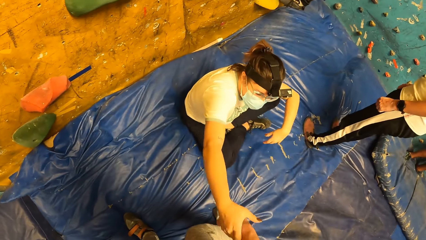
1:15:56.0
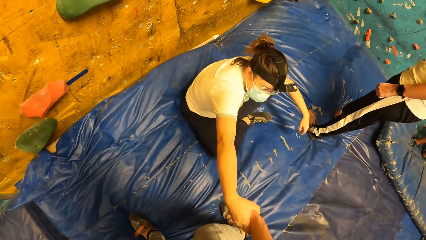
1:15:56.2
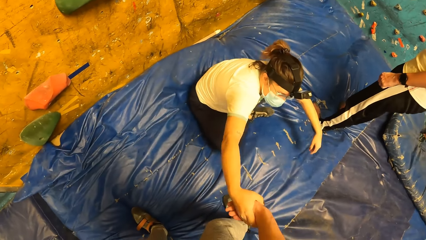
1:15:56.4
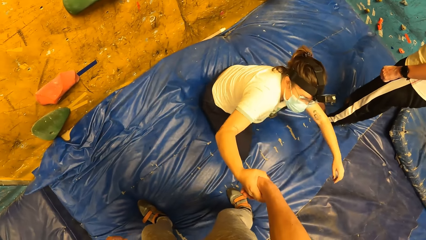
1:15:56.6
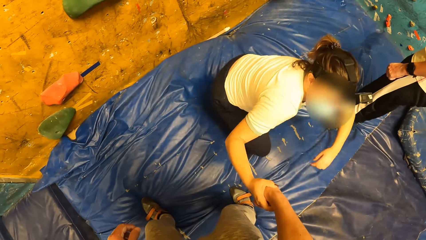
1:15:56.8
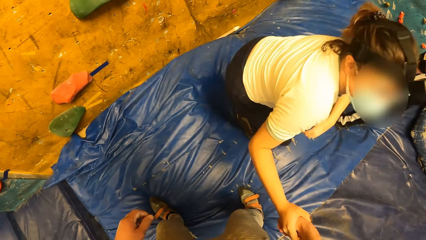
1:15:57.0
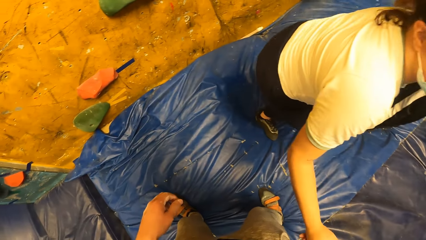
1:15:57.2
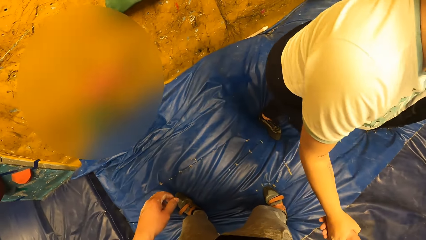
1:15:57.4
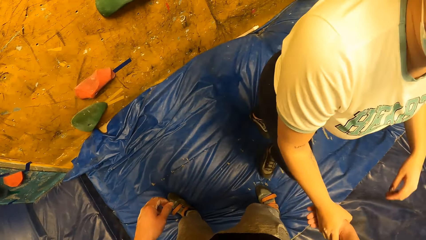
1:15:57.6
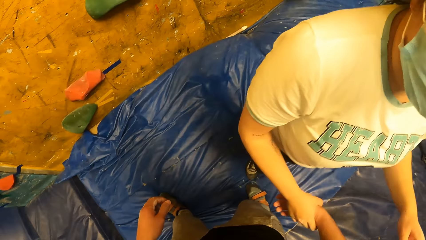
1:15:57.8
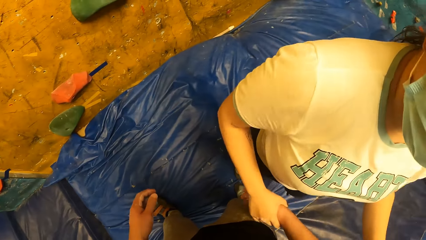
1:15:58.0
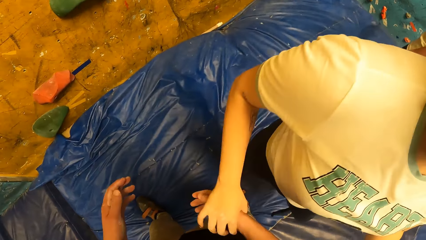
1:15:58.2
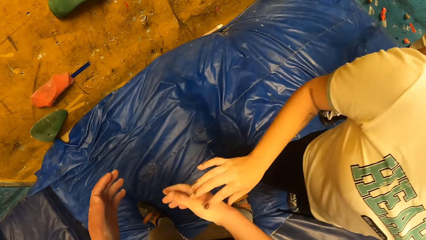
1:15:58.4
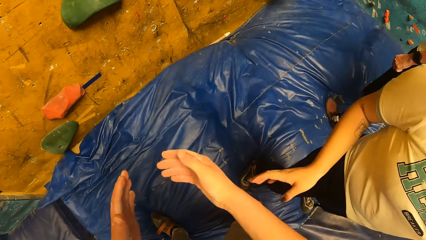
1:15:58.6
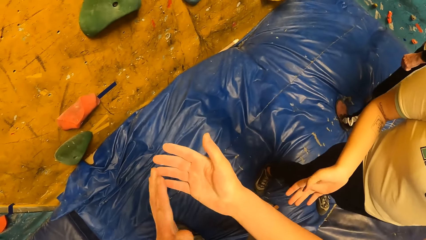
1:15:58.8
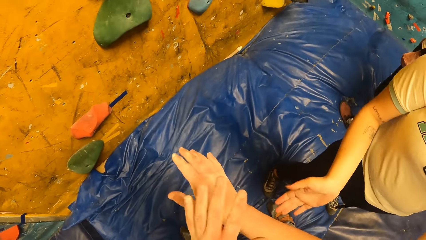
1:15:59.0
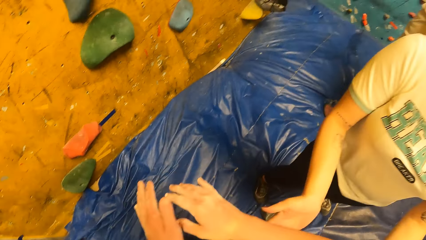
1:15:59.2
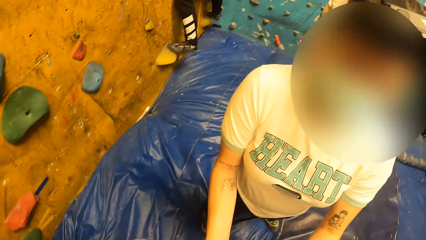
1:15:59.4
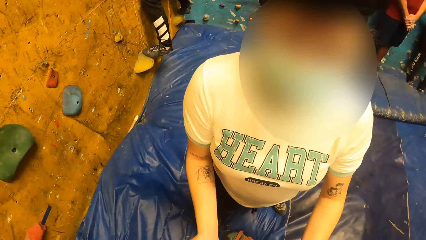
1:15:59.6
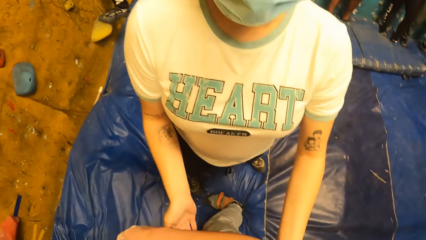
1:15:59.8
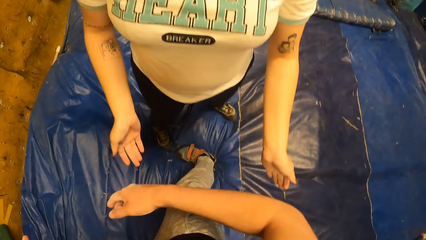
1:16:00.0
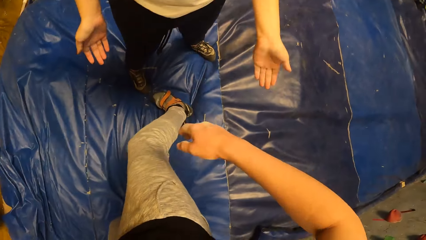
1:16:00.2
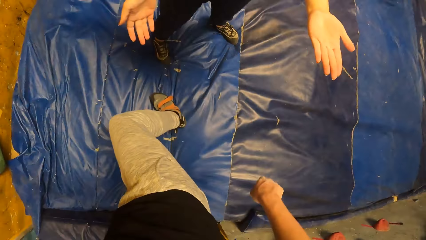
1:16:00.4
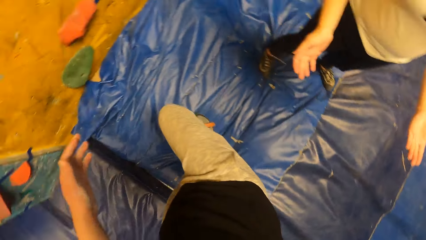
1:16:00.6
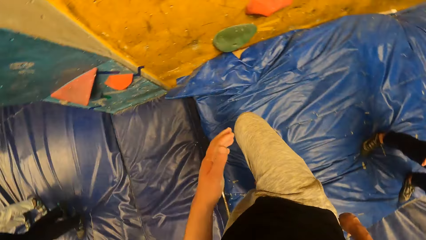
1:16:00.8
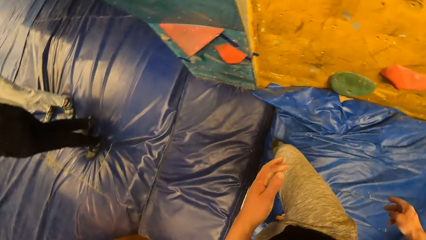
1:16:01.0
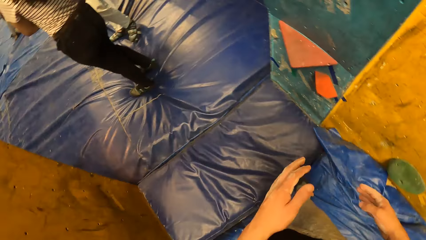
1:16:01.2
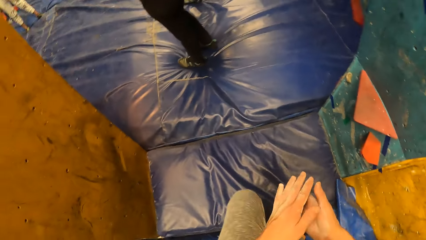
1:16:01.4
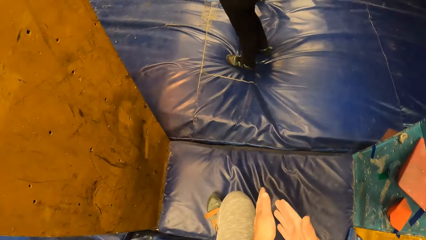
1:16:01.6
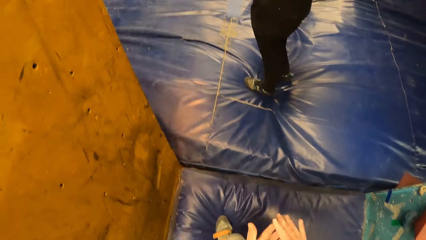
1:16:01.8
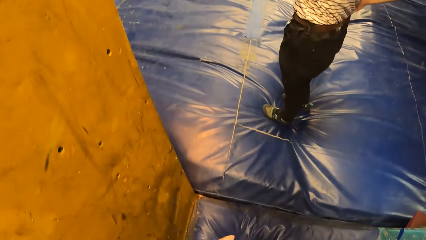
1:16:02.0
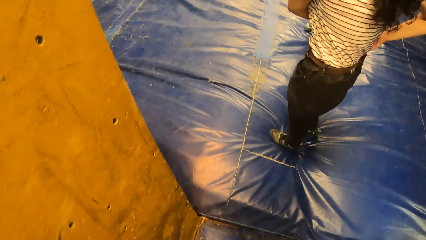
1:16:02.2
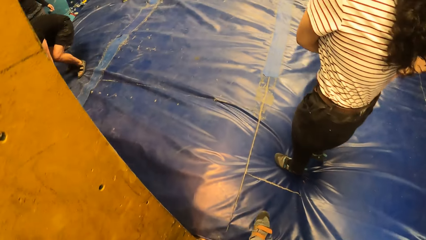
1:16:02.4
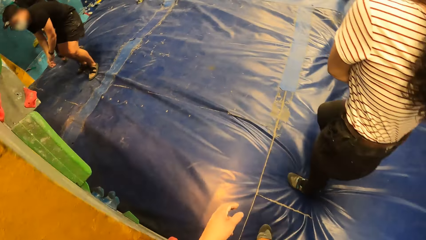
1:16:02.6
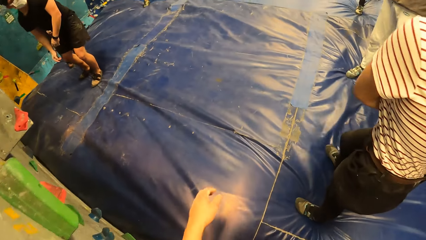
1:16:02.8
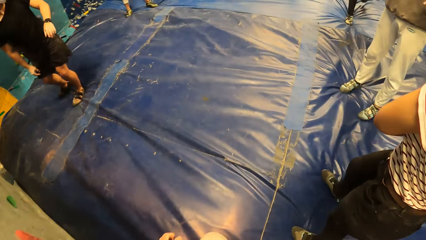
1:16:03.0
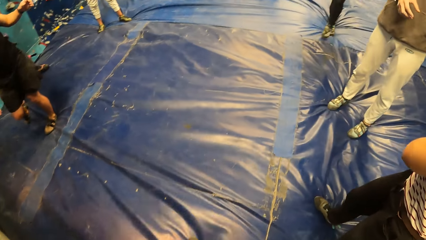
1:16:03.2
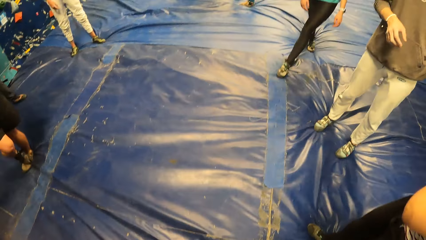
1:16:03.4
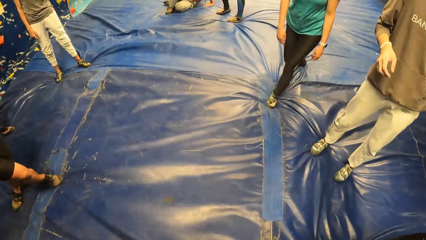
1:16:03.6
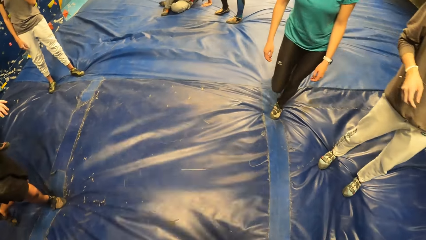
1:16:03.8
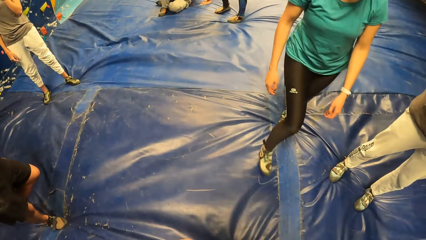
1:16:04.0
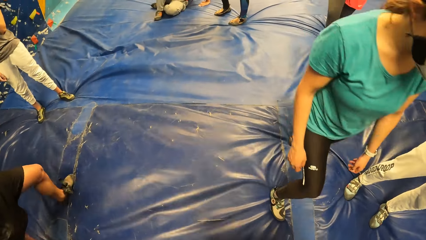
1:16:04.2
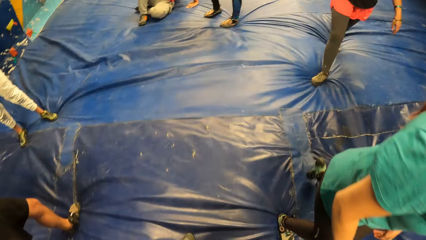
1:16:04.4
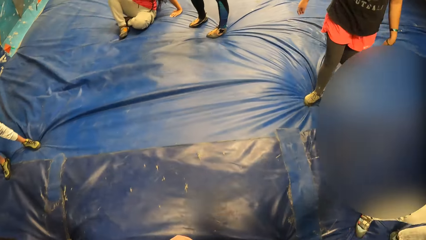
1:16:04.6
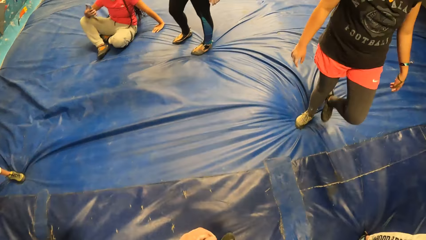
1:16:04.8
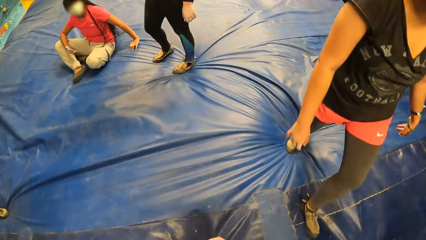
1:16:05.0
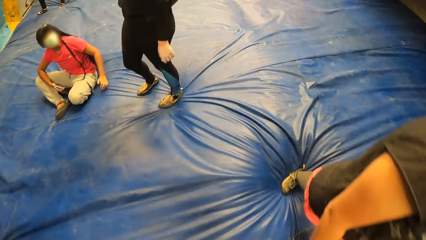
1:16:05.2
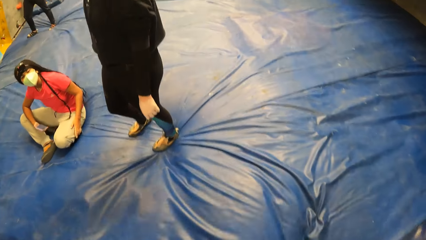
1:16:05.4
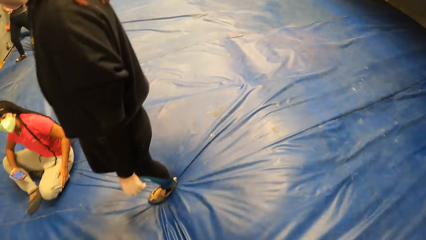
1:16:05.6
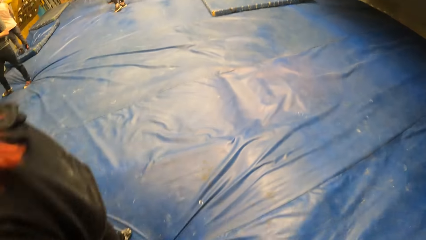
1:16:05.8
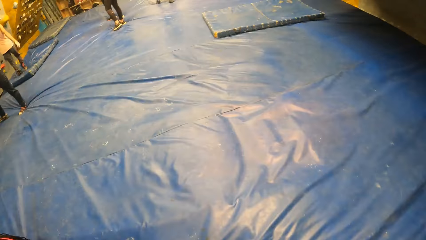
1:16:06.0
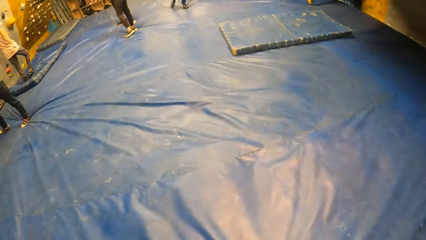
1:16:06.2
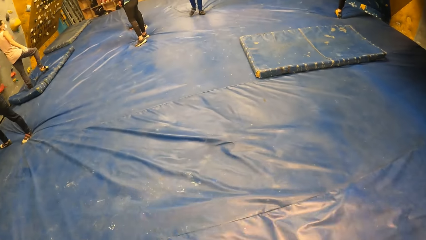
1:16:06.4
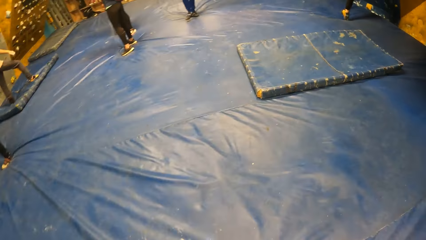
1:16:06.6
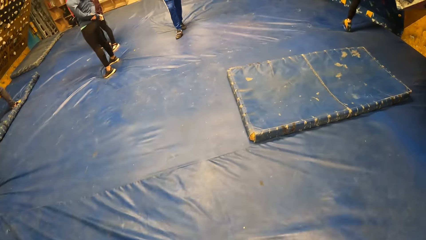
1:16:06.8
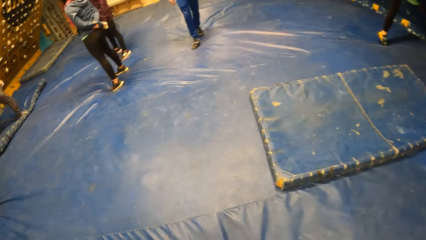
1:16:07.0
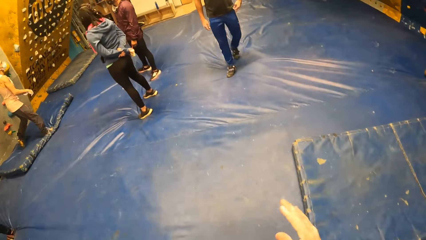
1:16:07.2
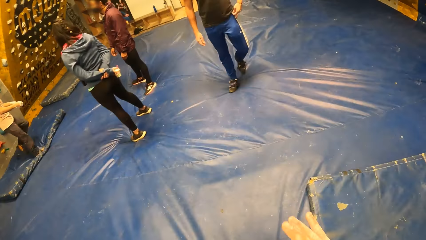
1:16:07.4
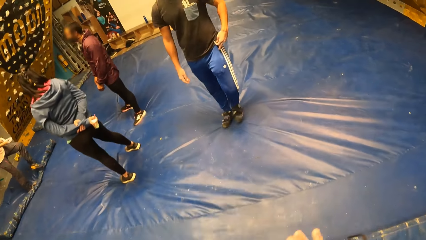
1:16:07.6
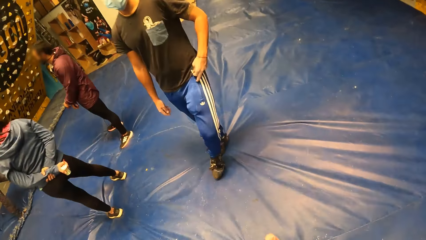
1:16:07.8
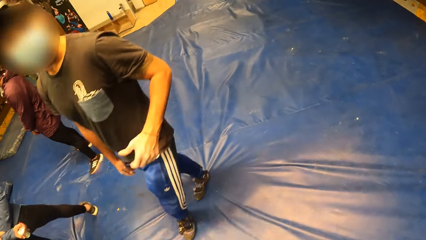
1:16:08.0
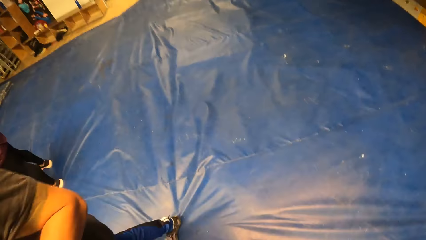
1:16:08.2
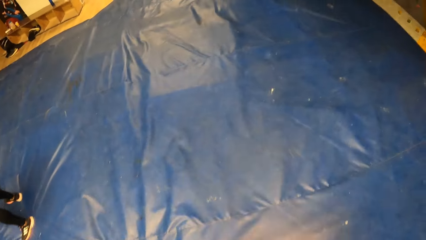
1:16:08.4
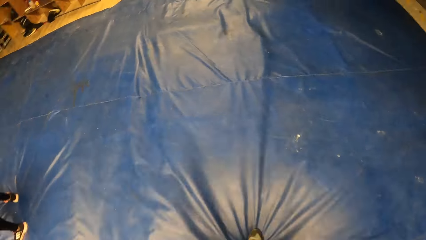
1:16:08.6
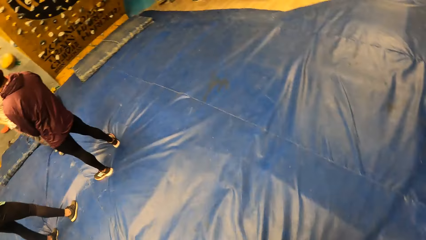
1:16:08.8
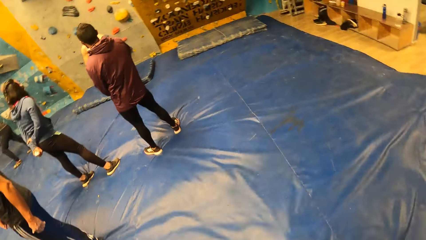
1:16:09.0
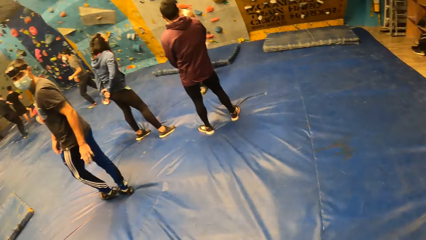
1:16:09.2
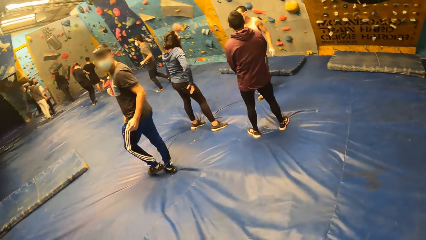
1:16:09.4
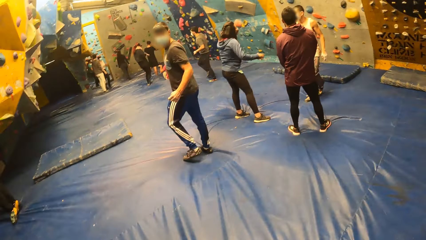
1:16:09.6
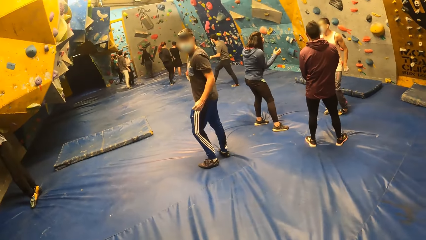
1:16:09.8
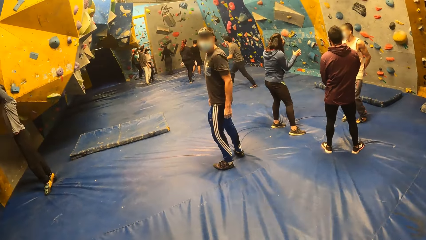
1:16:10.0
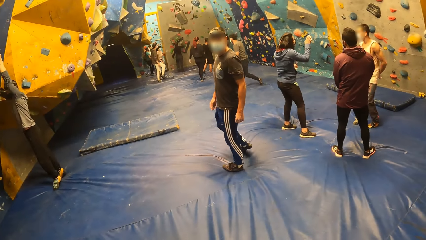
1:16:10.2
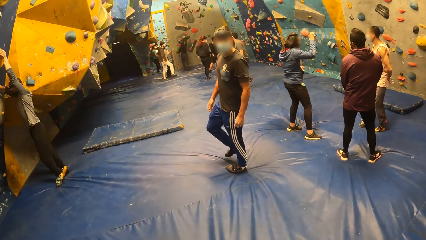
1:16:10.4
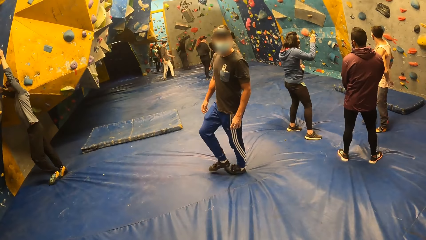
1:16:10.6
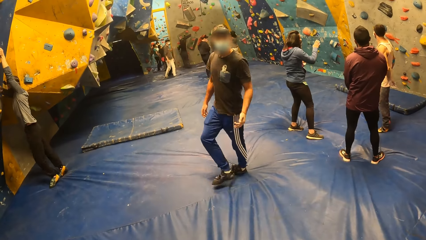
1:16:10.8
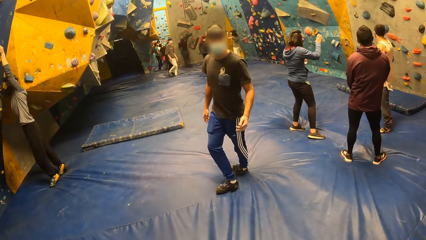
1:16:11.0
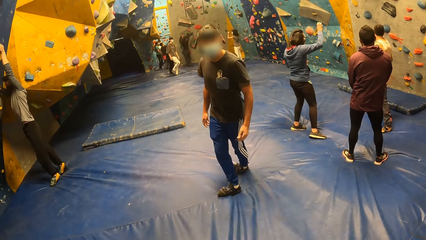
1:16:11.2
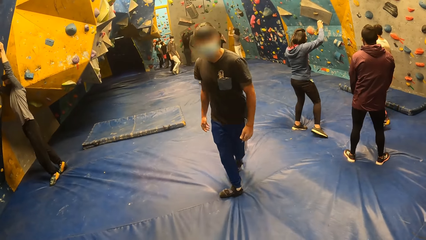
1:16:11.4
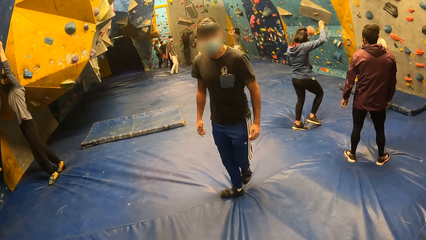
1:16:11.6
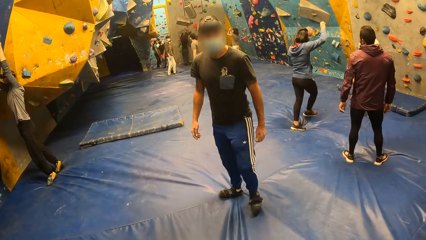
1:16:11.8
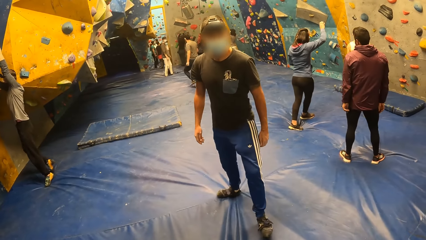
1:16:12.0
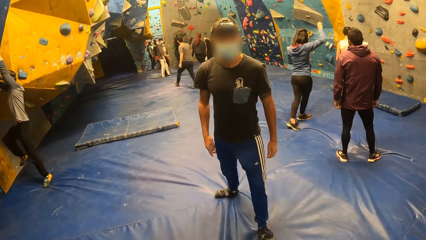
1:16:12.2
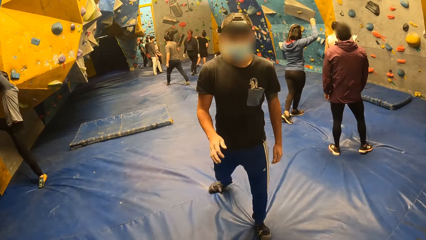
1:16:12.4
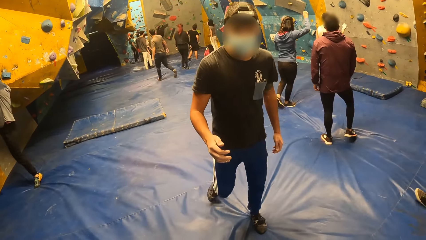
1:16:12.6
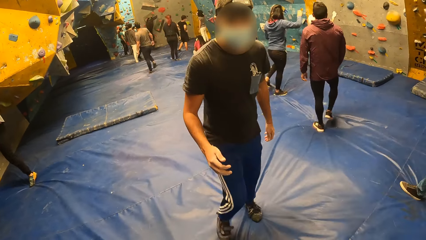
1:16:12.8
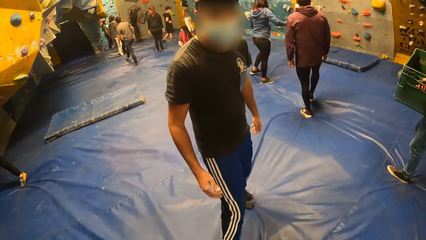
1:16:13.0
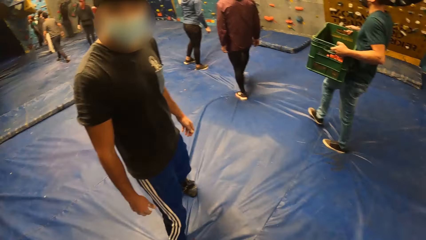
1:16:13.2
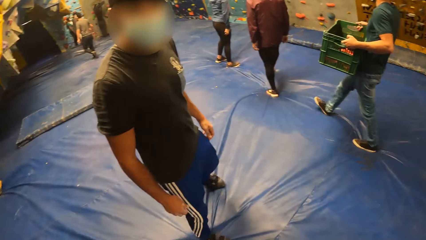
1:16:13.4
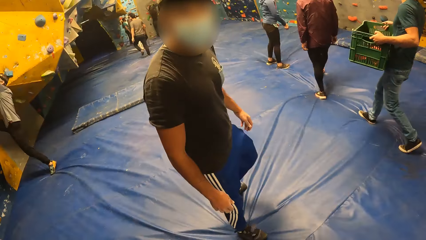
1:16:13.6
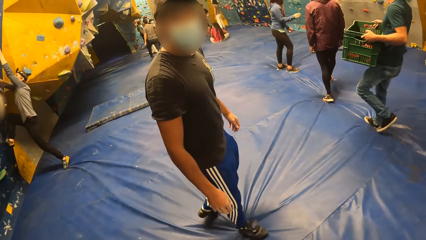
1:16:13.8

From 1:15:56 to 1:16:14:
A person holds the camera wearer on the arm. The camera wearer holds a hand of the person. A woman wakes up from the beam. The first person stands up. The camera wearer walks towards the locker. They talk to another person.
